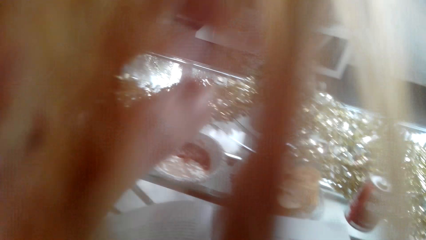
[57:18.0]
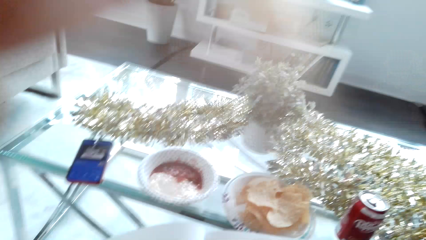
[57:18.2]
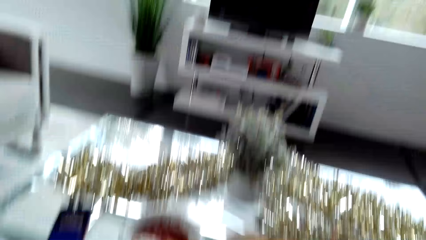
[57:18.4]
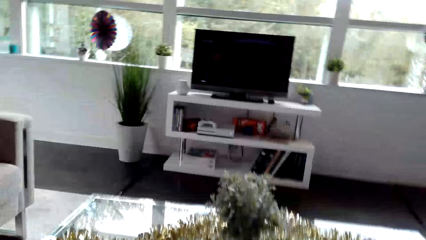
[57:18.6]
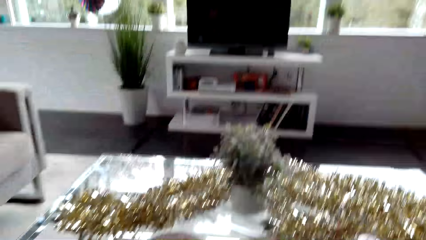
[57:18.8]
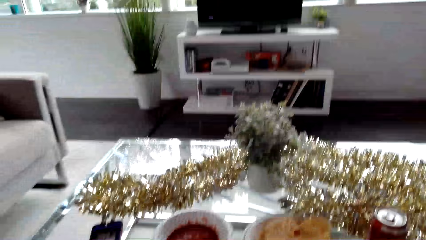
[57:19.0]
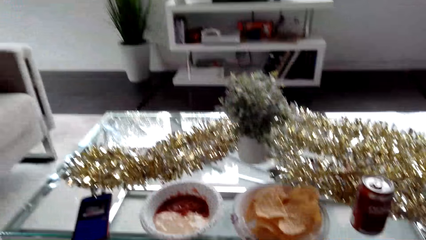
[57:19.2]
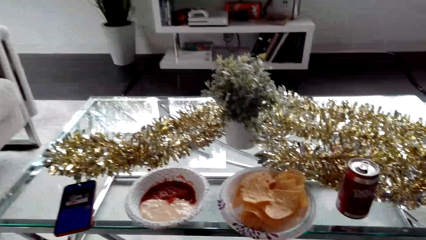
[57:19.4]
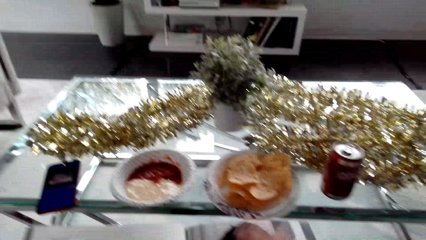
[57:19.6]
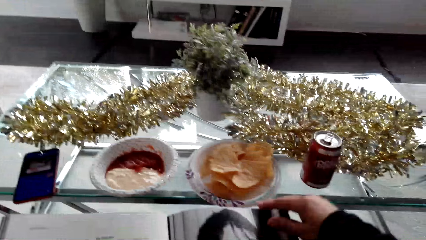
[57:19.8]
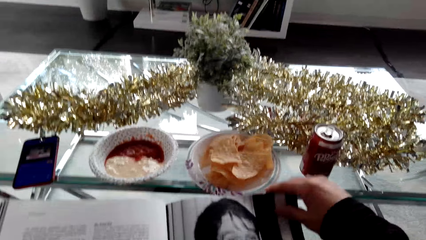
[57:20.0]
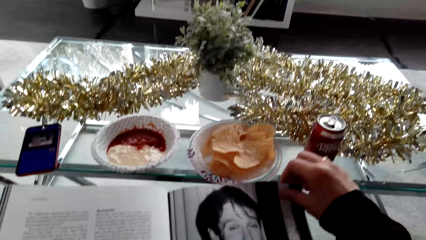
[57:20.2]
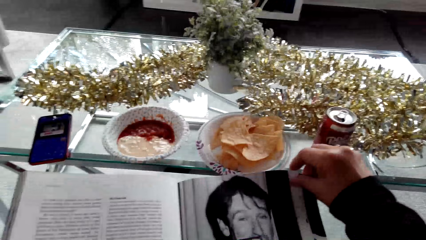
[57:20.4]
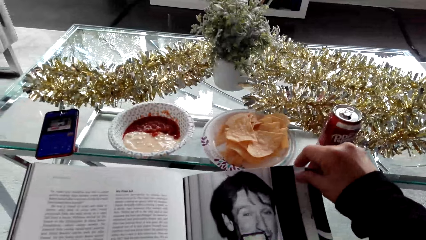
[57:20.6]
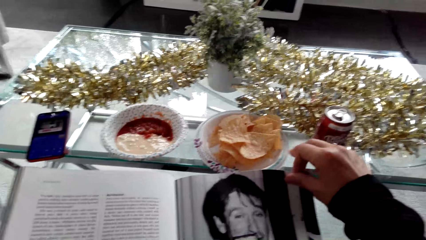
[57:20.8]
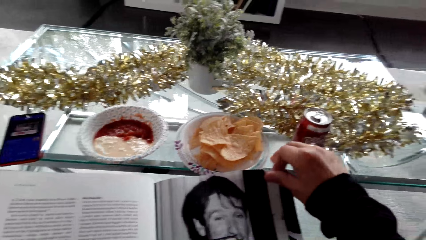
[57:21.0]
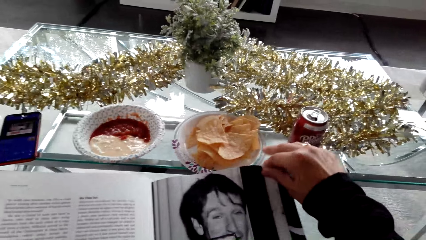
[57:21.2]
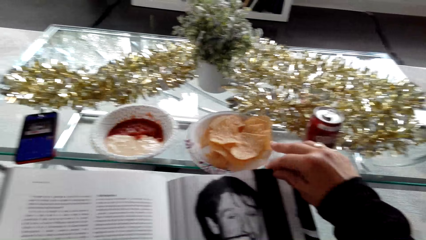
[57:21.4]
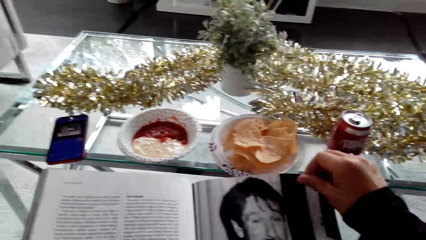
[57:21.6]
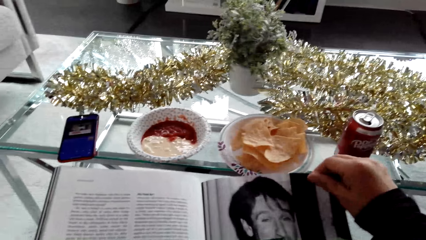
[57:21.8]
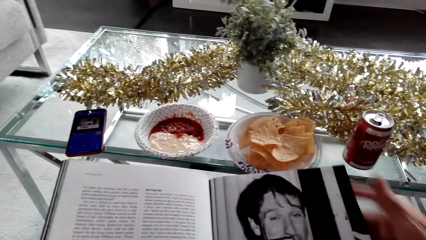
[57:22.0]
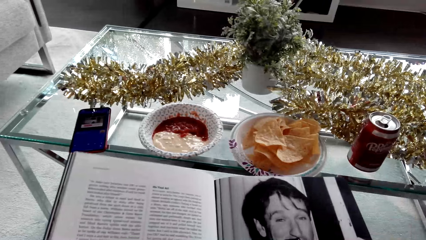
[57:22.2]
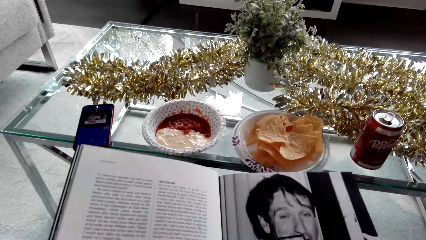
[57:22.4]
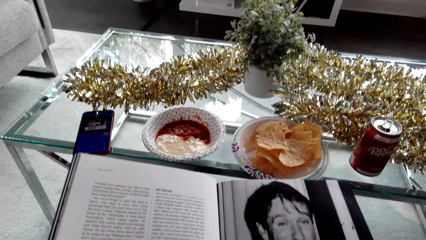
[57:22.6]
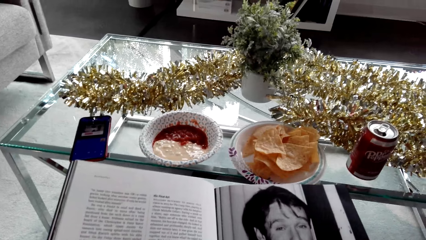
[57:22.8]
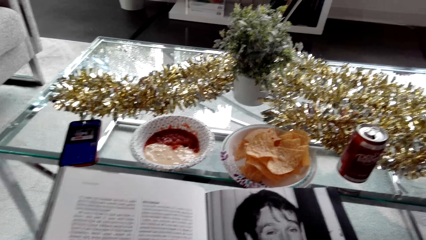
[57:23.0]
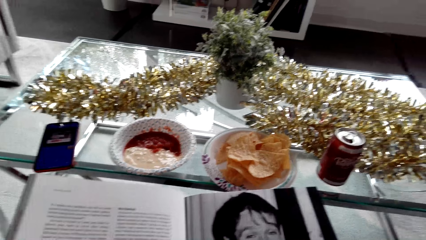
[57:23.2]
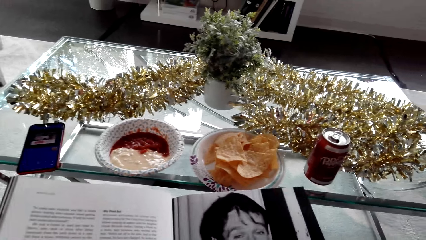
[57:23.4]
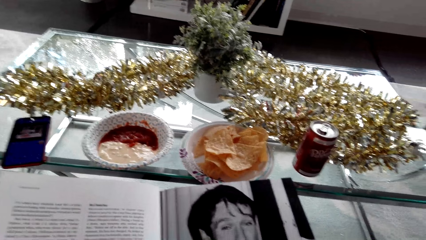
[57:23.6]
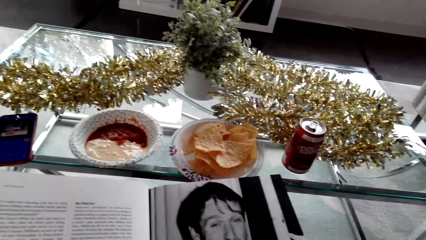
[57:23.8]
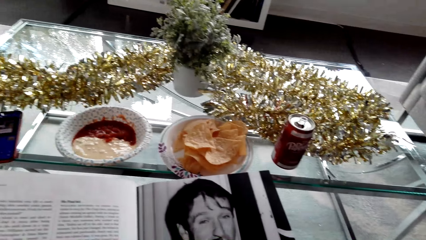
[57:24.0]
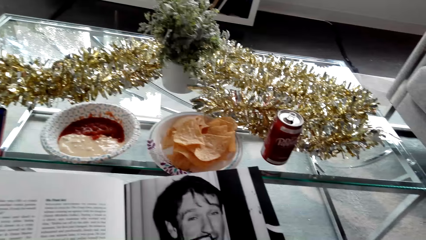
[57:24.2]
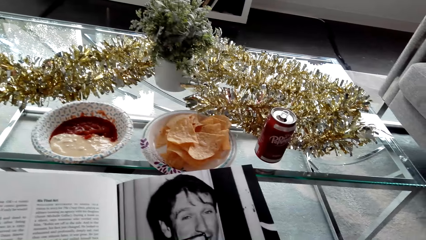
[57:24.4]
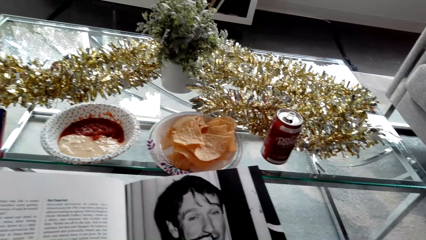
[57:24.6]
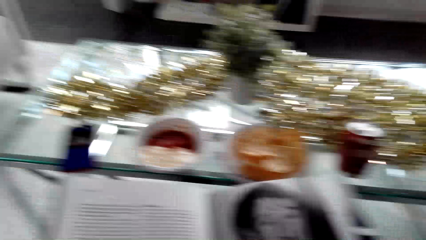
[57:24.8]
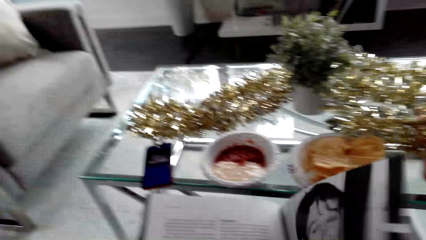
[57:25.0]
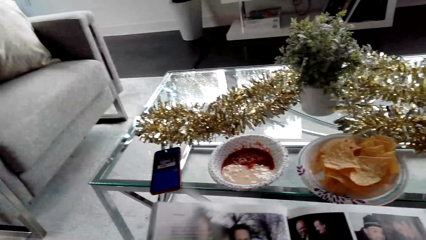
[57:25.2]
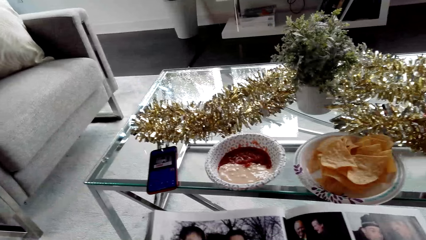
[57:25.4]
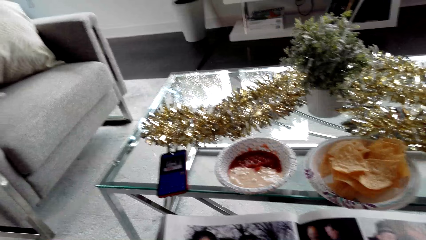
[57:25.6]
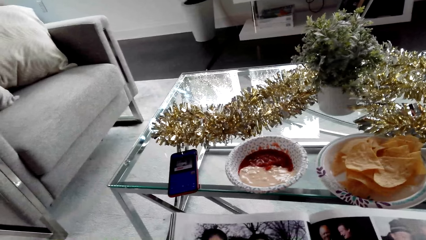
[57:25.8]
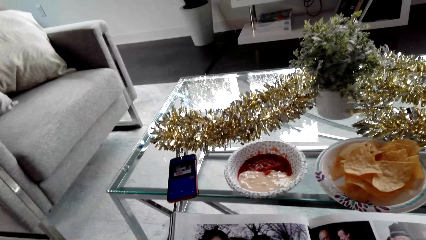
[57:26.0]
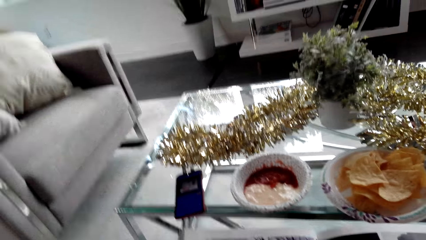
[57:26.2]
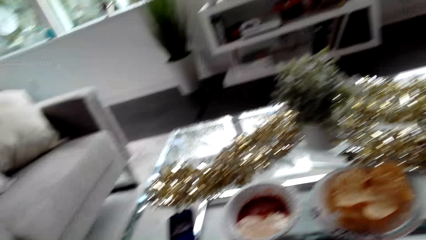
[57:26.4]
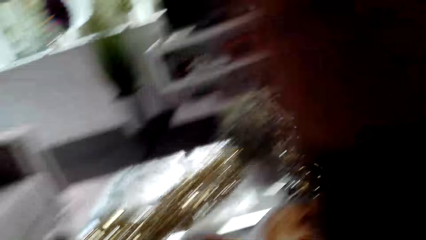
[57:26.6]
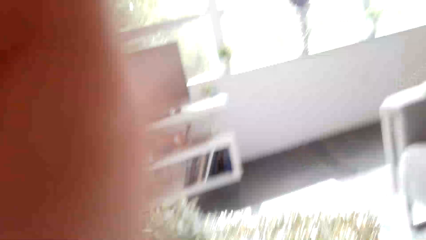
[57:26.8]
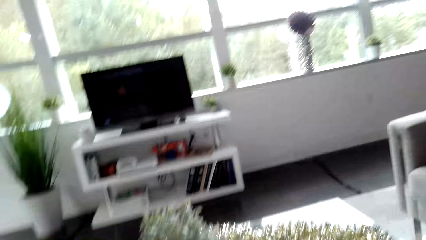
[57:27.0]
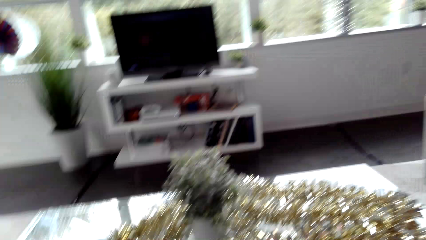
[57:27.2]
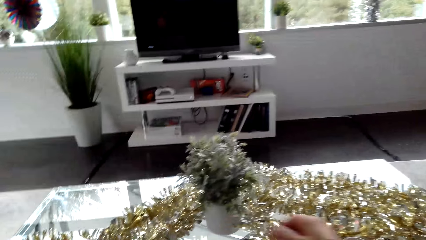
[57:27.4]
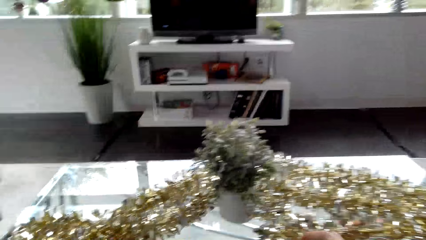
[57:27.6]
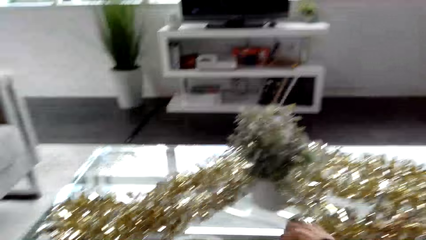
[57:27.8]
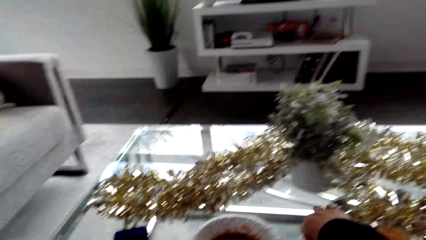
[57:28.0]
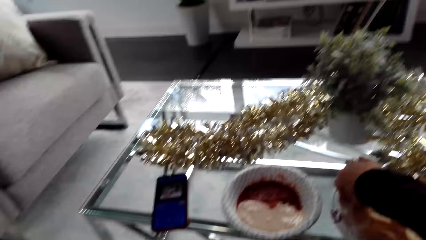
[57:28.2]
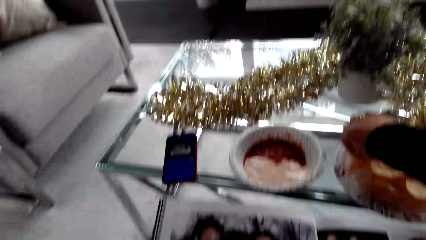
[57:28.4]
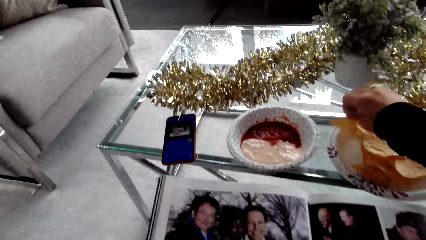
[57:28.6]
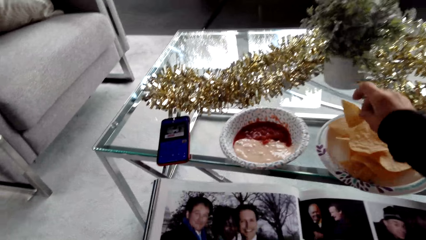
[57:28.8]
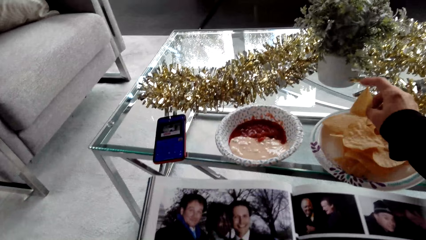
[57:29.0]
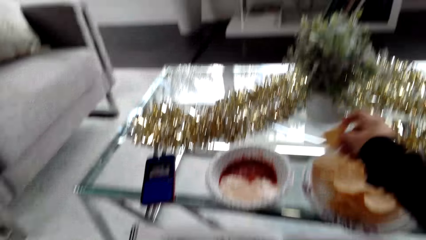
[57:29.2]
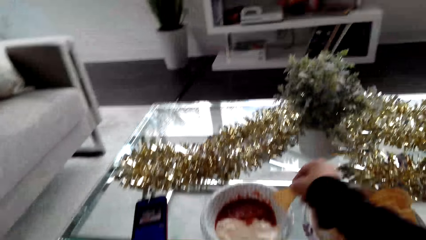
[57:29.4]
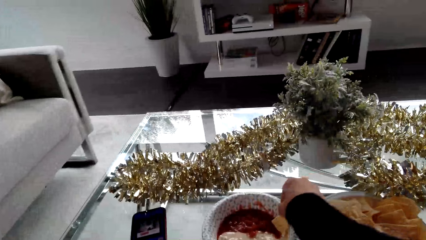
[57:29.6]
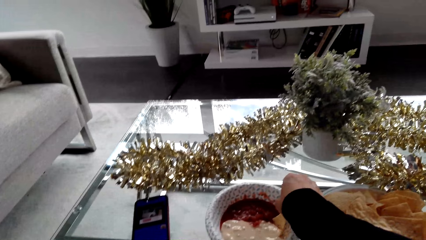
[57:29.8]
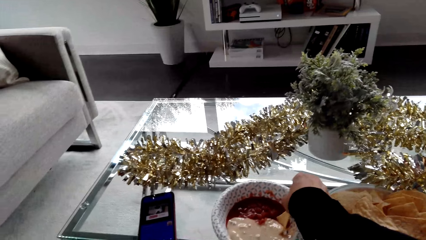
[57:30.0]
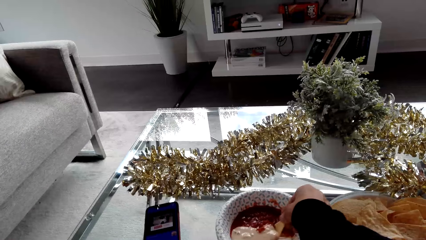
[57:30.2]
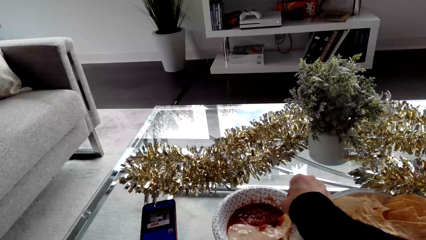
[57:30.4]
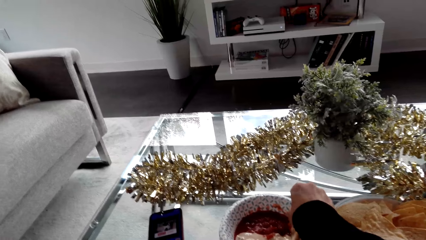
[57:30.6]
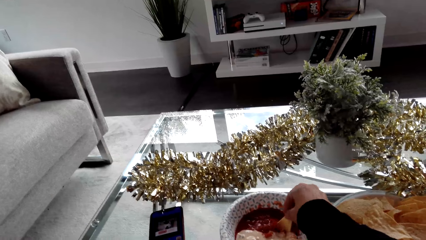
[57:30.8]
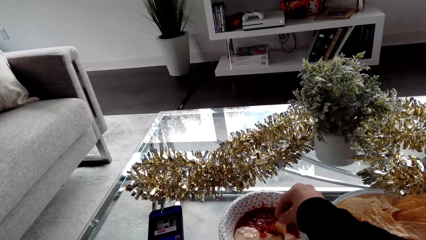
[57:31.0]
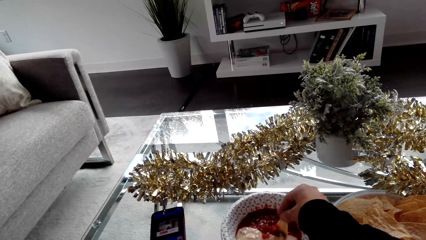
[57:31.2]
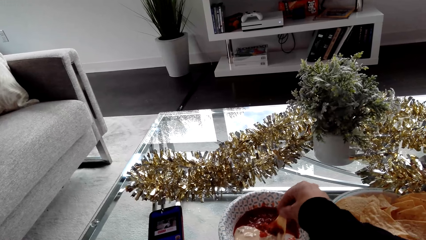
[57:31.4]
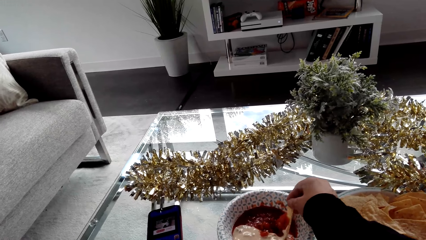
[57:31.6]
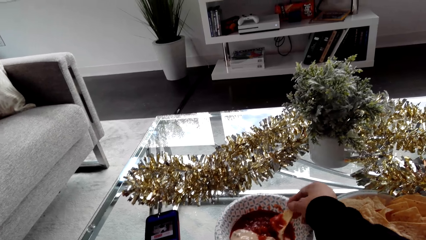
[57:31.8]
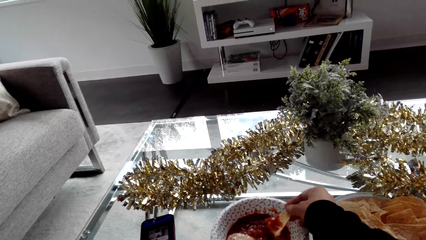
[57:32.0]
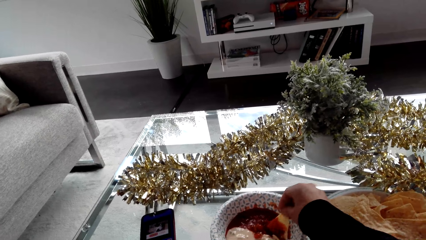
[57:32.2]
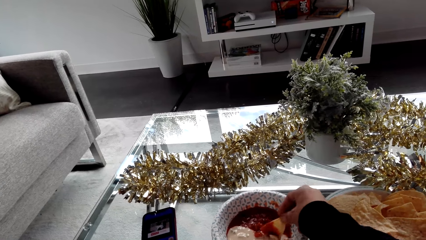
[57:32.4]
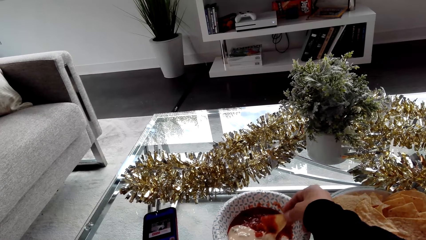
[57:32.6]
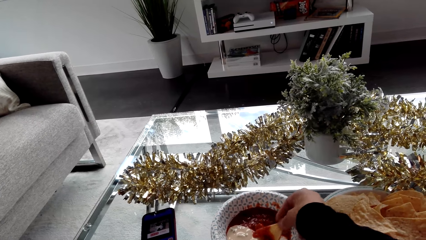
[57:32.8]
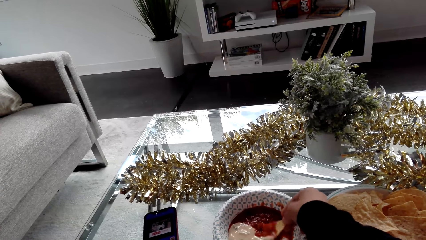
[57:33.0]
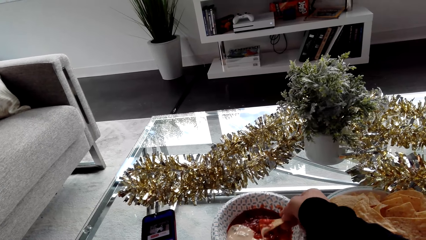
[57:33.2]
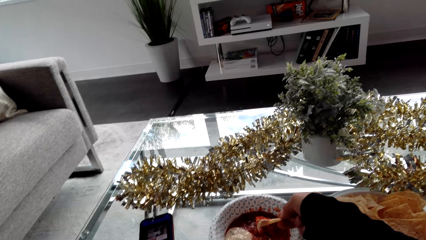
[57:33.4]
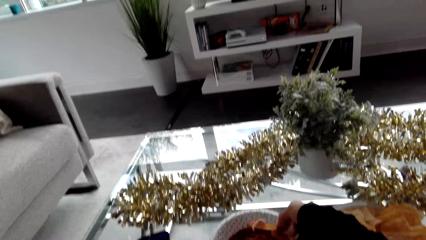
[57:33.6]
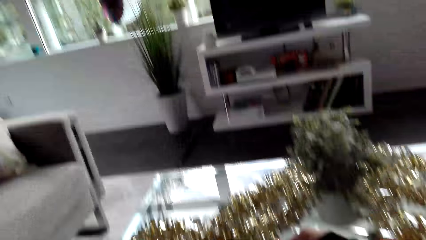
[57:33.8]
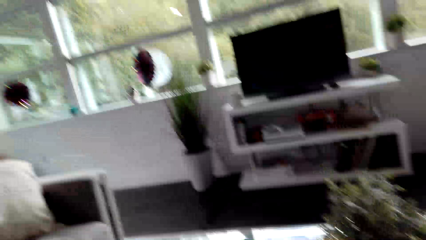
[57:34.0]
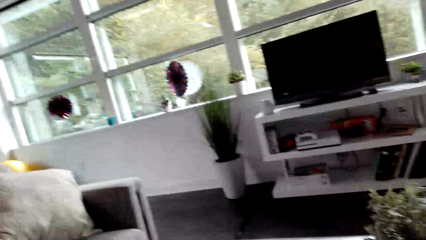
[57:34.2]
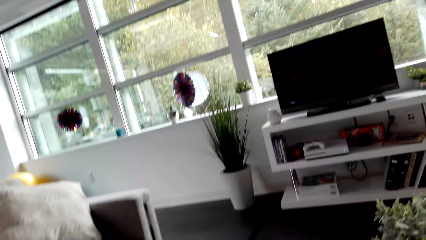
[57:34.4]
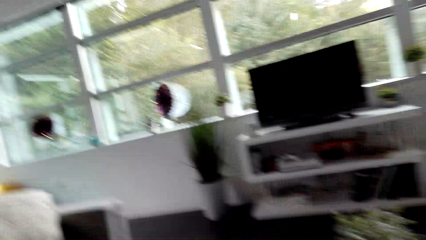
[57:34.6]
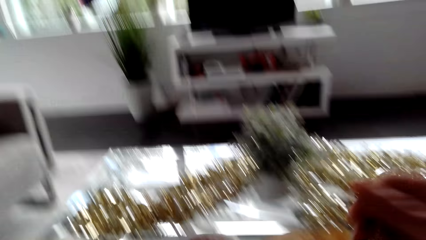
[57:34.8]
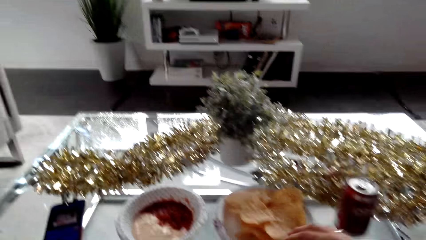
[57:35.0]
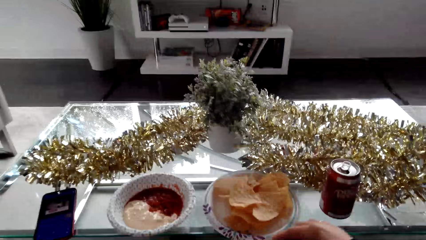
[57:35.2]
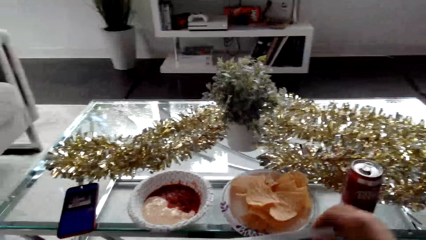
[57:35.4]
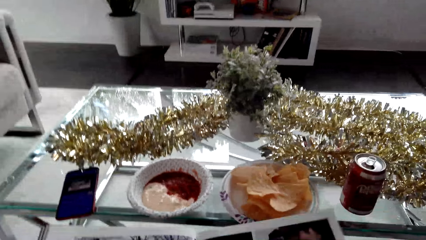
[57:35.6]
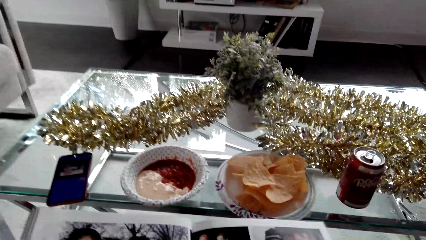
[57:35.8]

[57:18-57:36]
The camera wearer looks around the apartment. They inspect a book. They look around the apartment. They pick a nachos chip or food. They dip the nachos in the sauce. They eat the nachos chip. They inspect the book.
